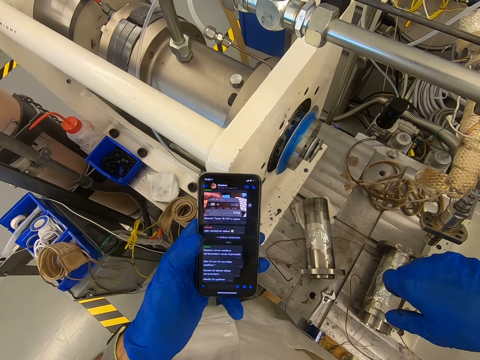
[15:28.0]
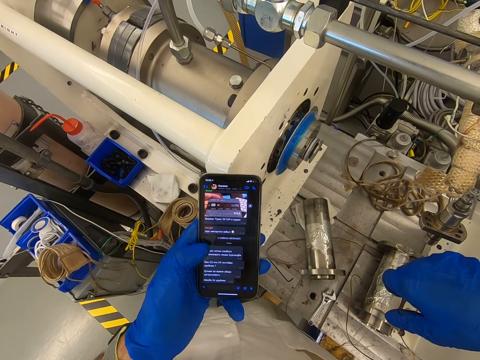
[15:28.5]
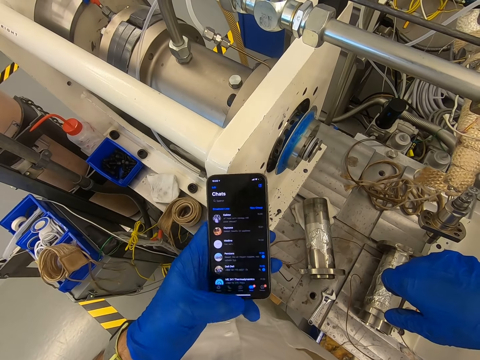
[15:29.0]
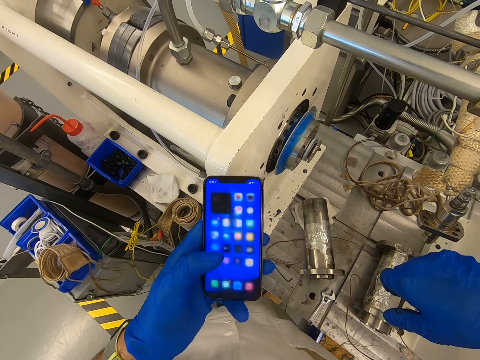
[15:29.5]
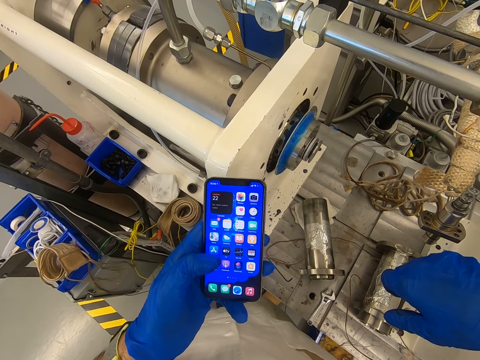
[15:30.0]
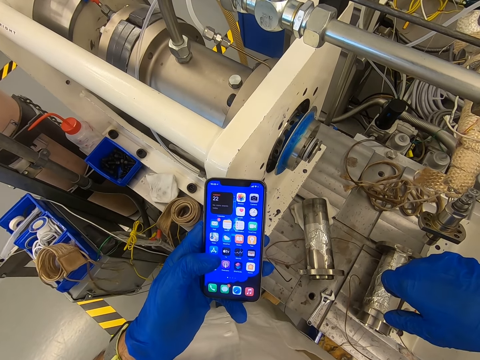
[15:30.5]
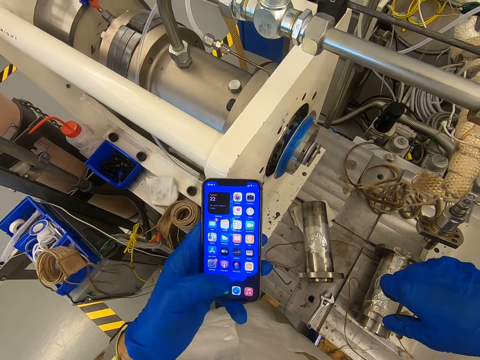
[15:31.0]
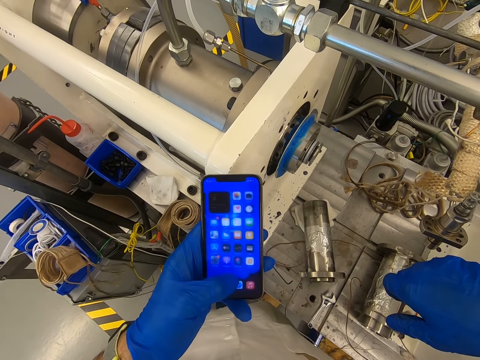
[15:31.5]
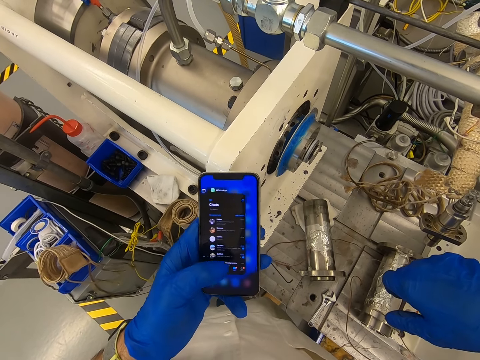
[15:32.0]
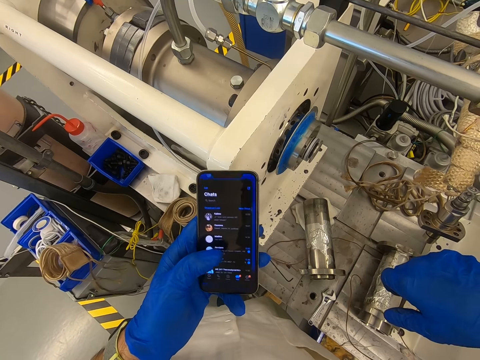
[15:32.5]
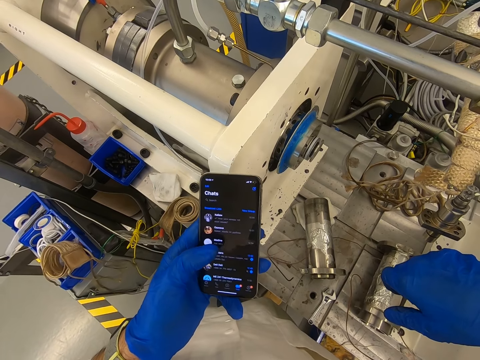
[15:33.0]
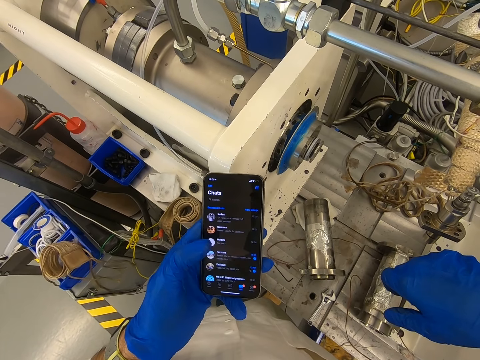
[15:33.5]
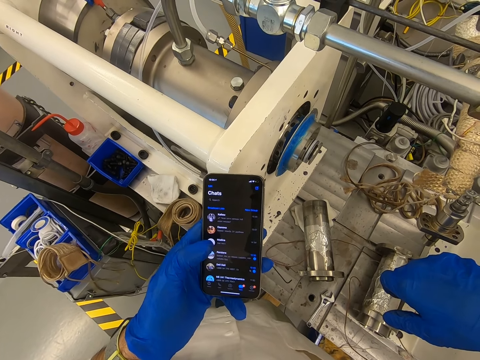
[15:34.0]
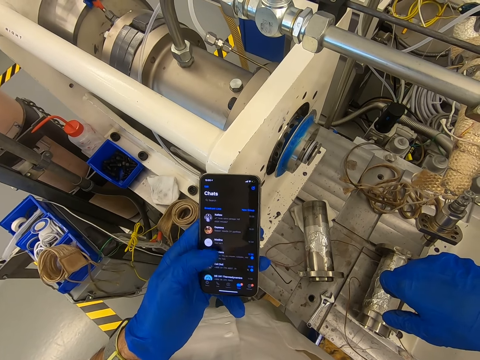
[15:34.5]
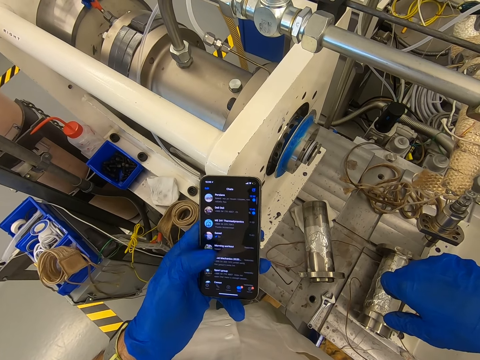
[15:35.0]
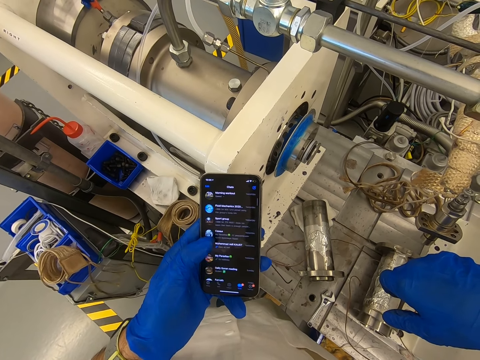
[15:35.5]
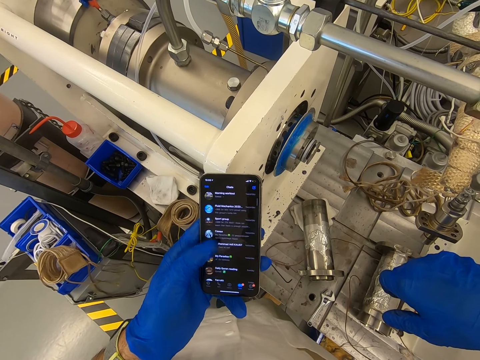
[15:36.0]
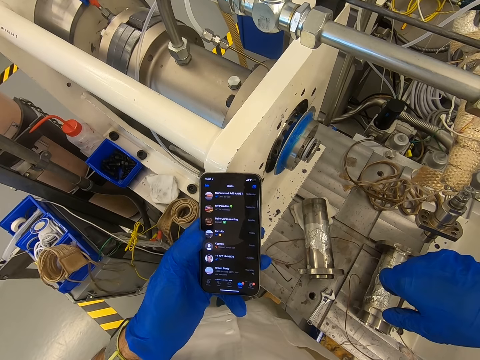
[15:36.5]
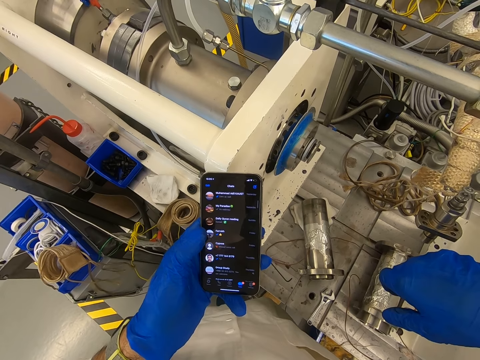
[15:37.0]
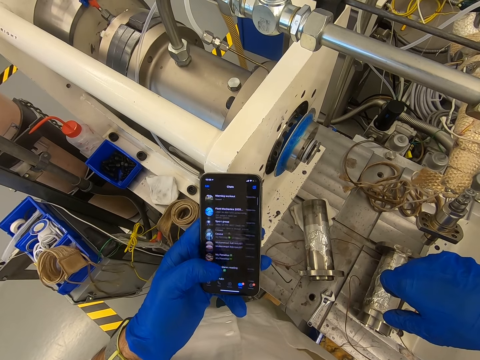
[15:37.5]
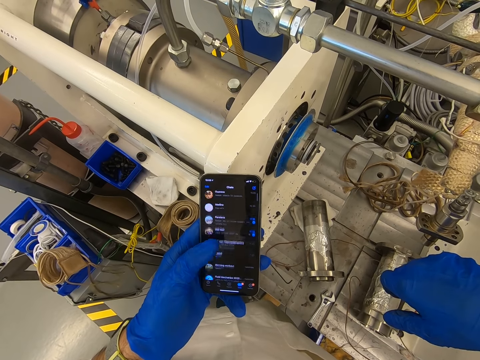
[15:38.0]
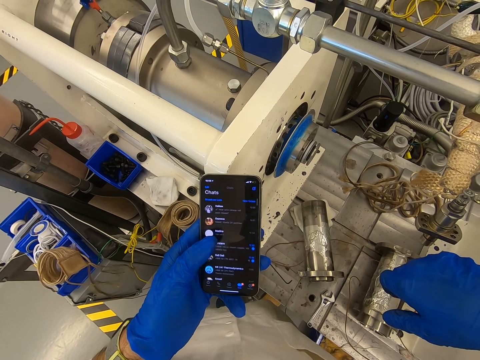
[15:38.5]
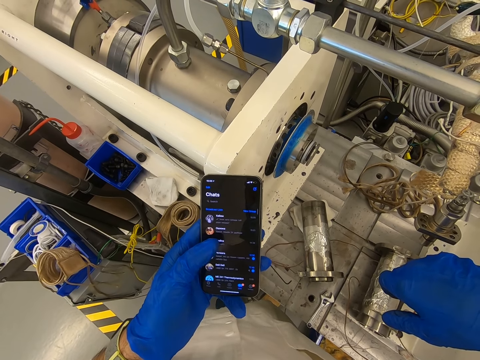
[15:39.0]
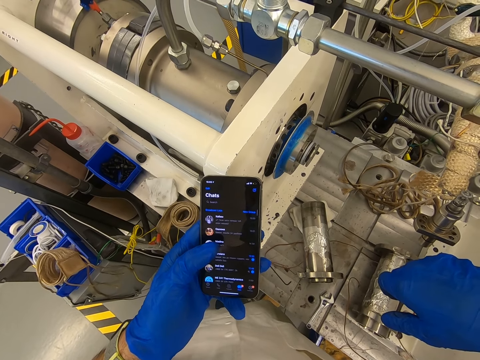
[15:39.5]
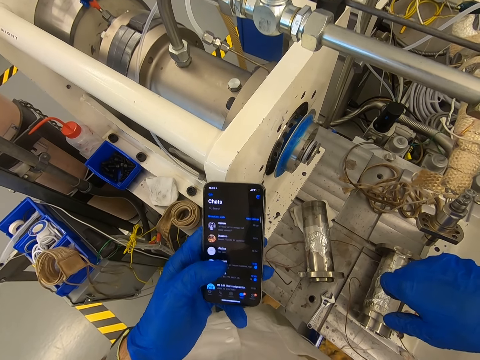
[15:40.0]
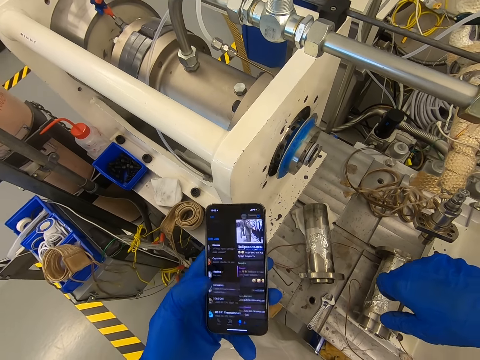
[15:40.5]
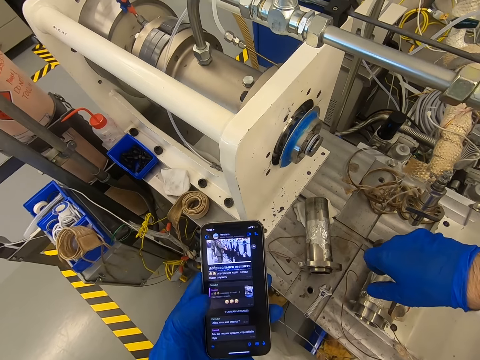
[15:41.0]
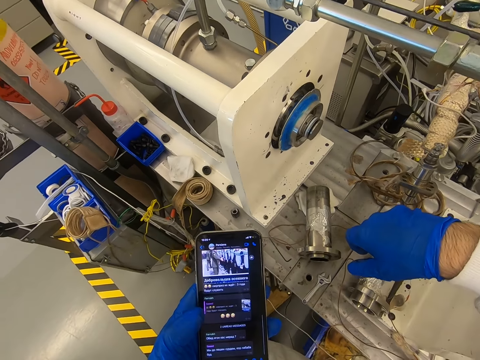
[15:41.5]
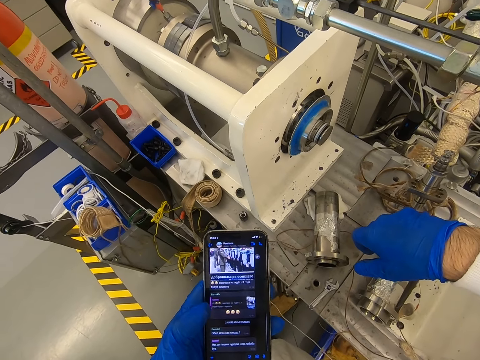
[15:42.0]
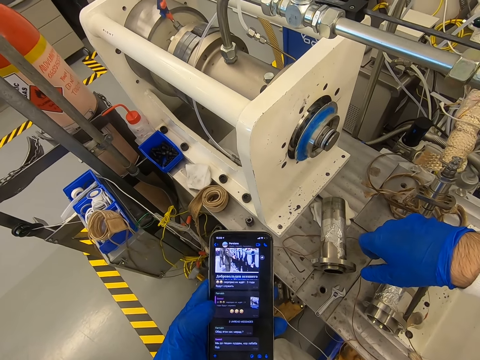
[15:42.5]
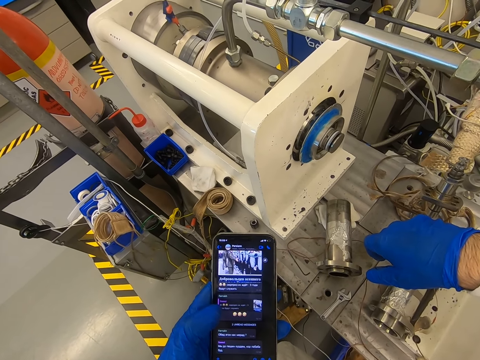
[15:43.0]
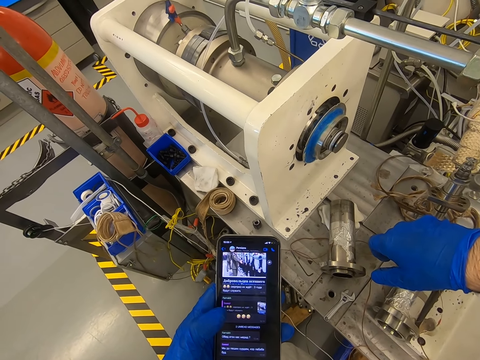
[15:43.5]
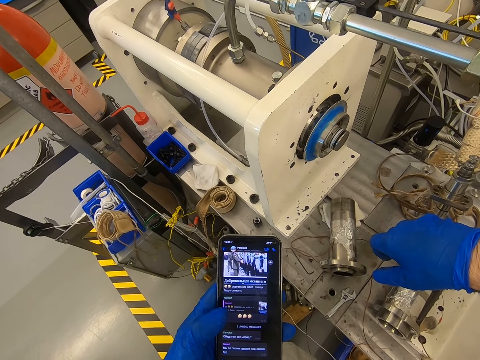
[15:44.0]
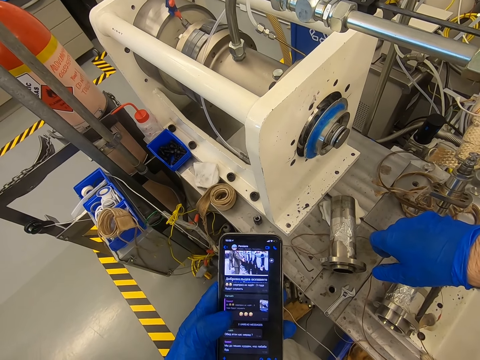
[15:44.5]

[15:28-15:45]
The camera wearer touches the phone. They scroll the phone. They look at the phone.

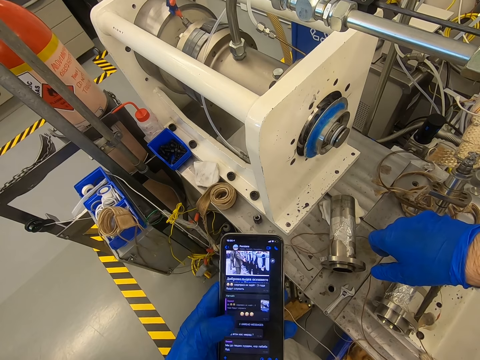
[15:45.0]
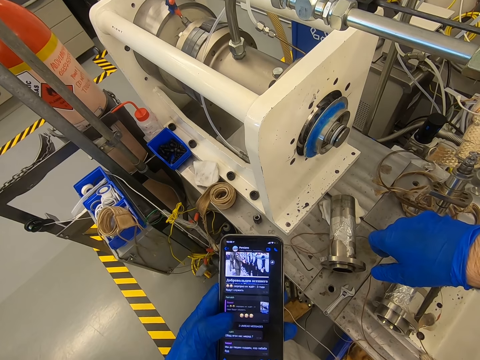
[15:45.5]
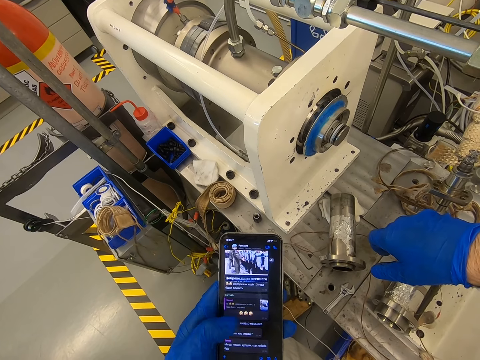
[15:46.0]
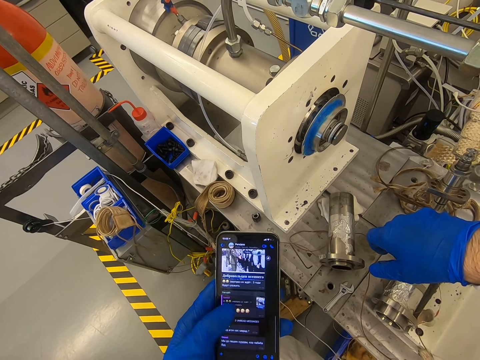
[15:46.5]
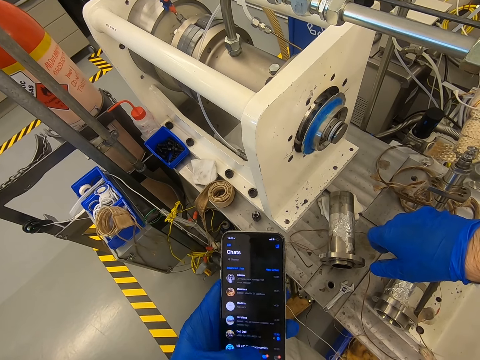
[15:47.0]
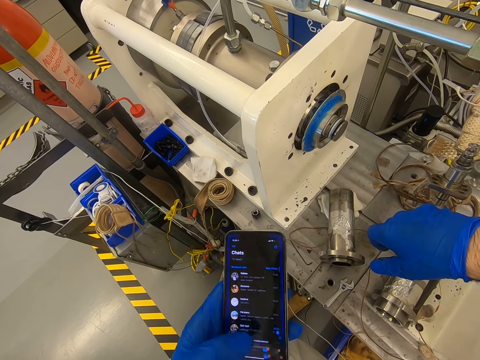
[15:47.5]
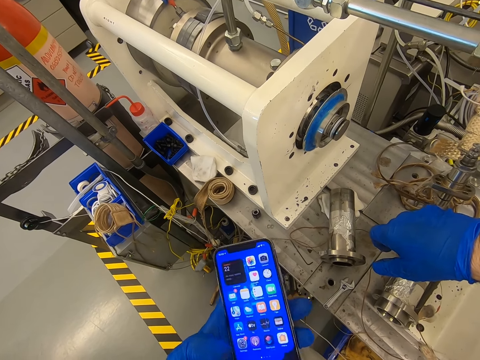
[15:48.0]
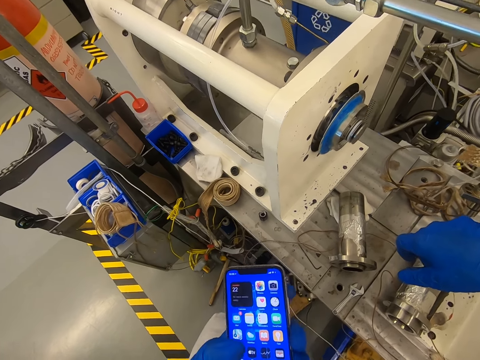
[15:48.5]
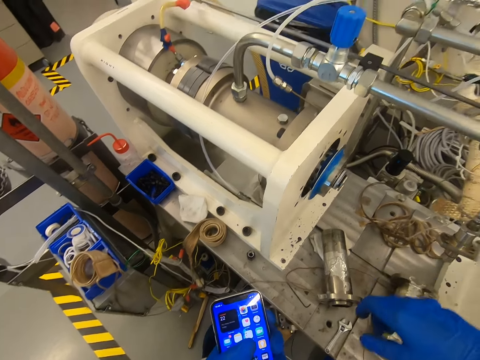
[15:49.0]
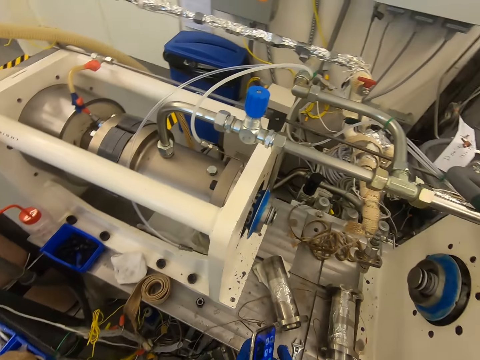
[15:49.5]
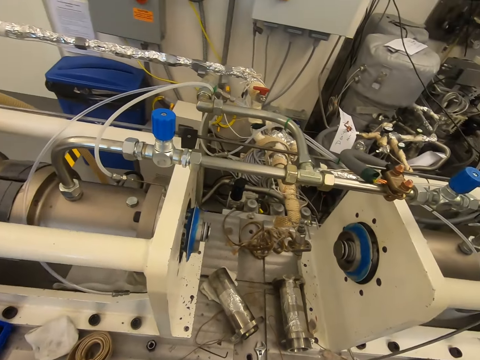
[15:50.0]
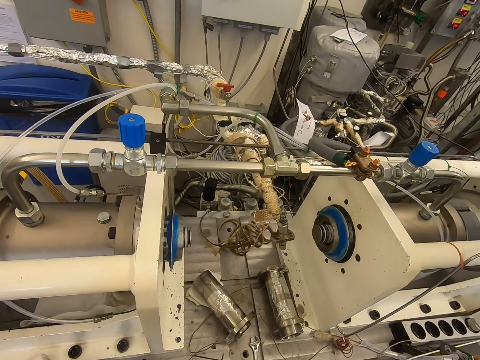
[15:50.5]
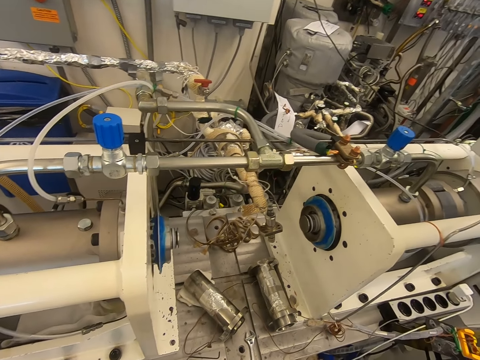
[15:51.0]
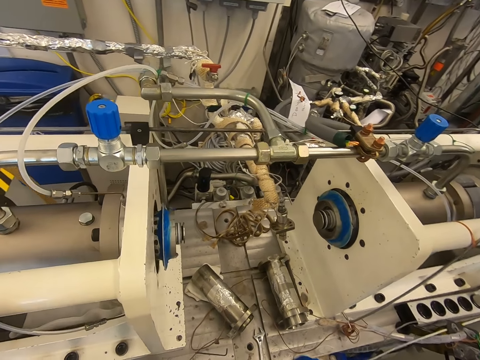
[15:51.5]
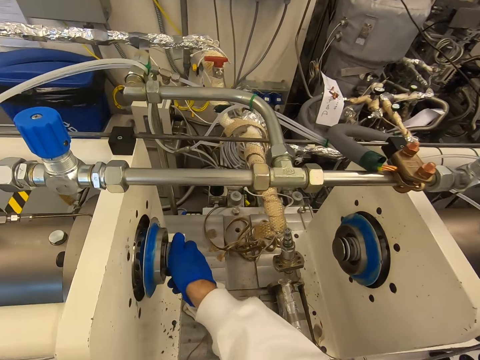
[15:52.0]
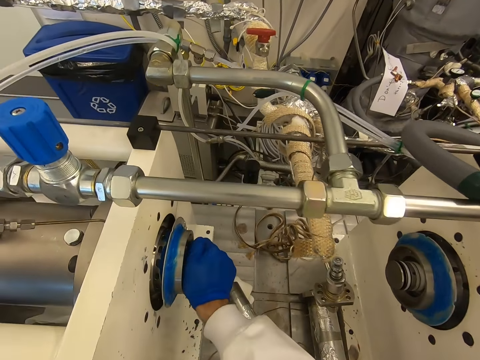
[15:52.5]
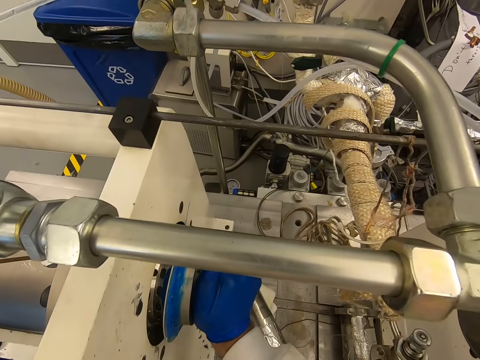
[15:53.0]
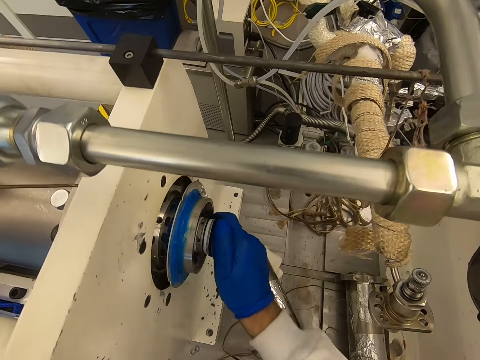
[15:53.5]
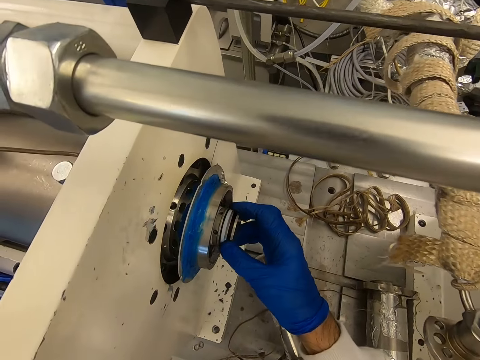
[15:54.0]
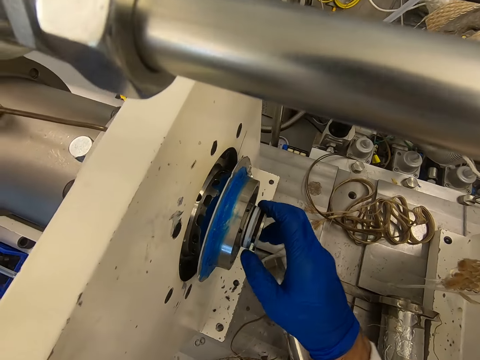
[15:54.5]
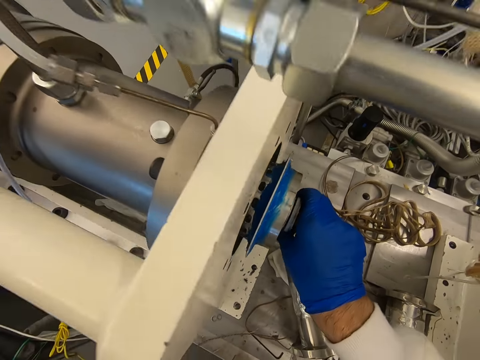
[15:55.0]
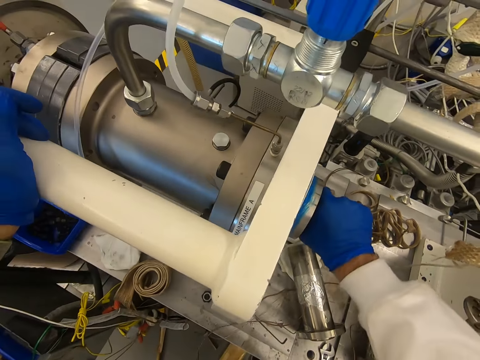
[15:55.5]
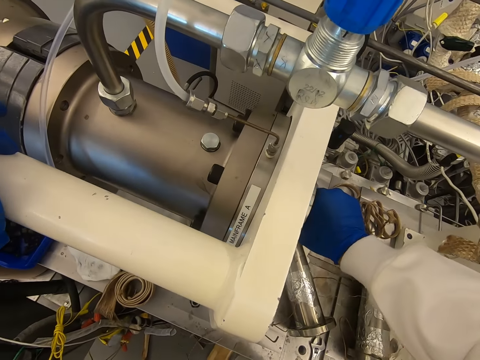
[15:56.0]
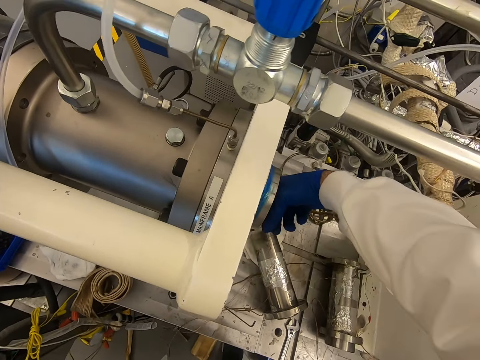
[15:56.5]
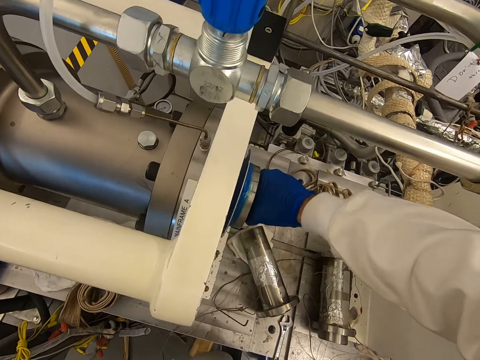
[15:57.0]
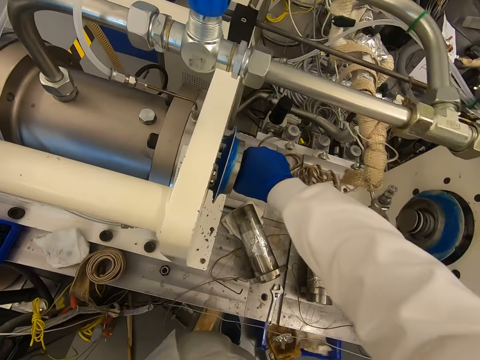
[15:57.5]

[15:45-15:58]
The camera wearer looks at the machine. They move the right hand to something. They rotate a wheel hub. They try to open something with the right hand. They look at something. They try to open something with the right hand.
